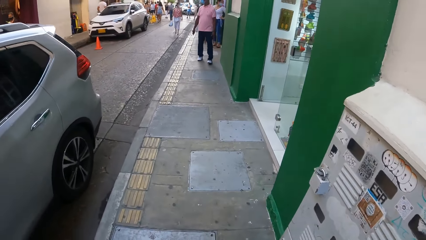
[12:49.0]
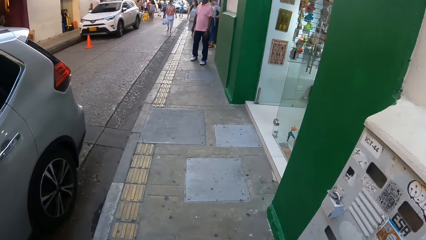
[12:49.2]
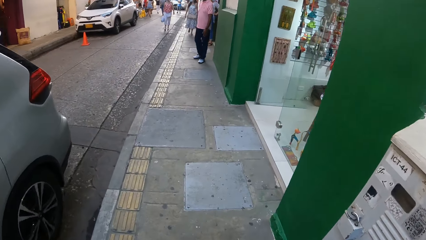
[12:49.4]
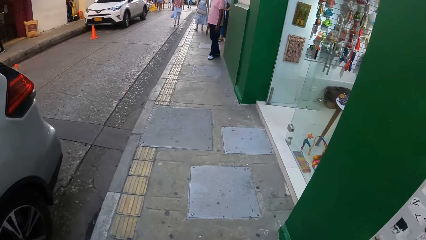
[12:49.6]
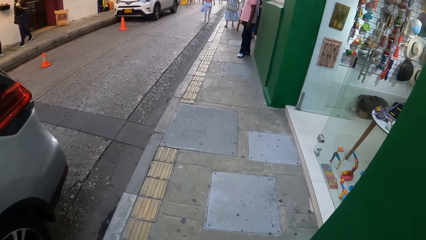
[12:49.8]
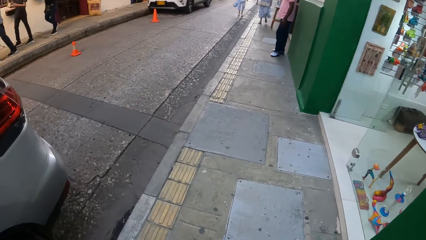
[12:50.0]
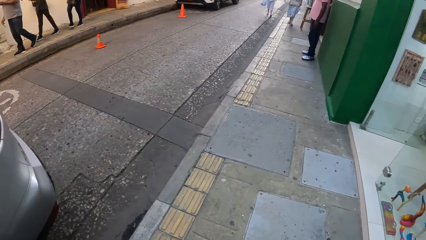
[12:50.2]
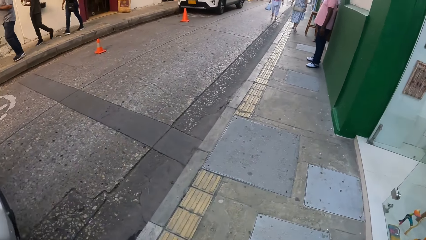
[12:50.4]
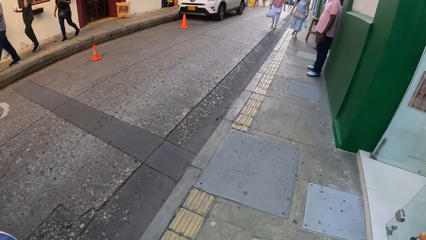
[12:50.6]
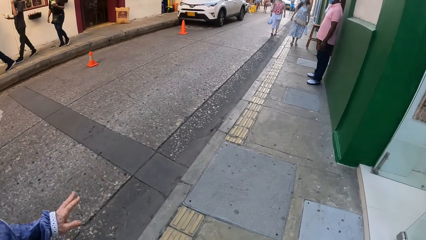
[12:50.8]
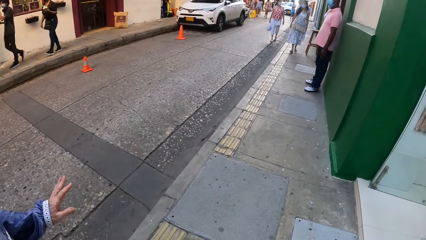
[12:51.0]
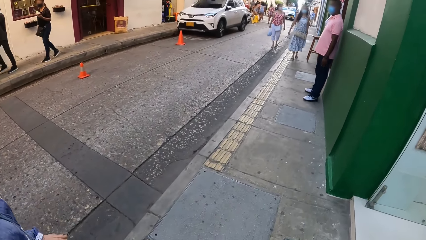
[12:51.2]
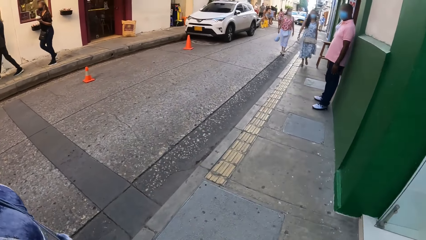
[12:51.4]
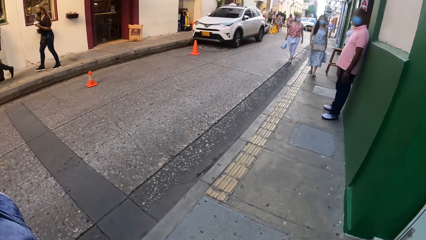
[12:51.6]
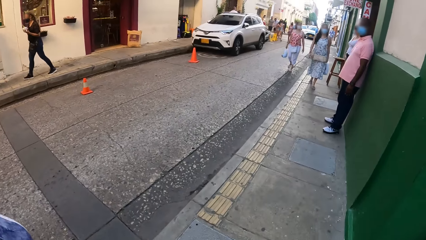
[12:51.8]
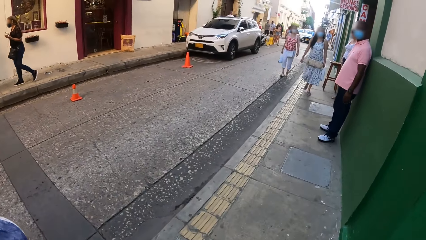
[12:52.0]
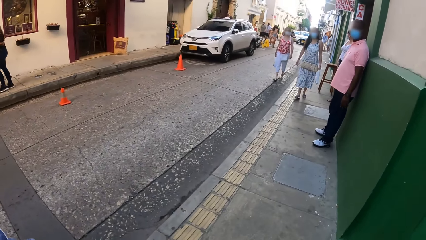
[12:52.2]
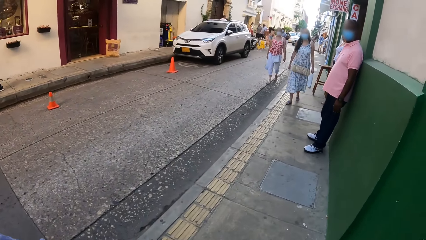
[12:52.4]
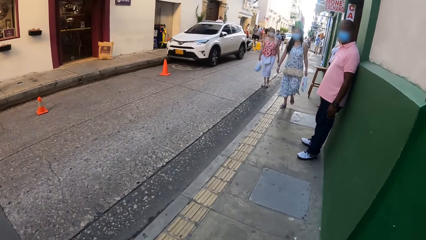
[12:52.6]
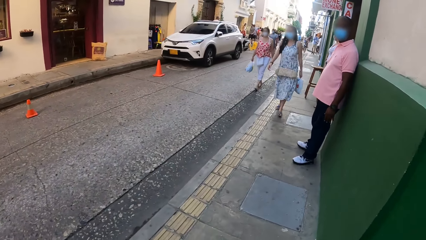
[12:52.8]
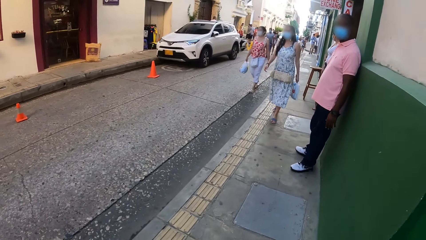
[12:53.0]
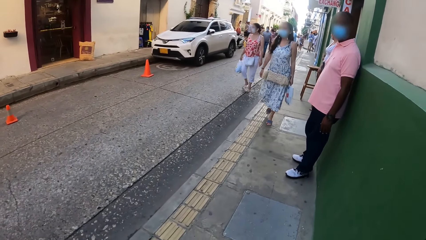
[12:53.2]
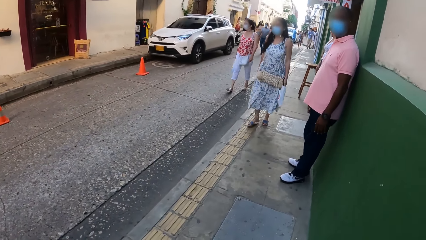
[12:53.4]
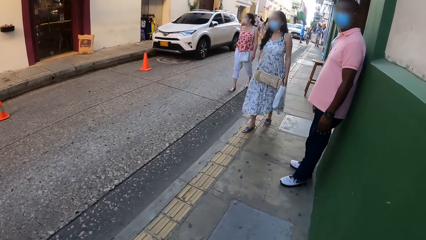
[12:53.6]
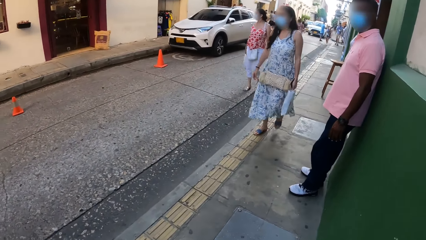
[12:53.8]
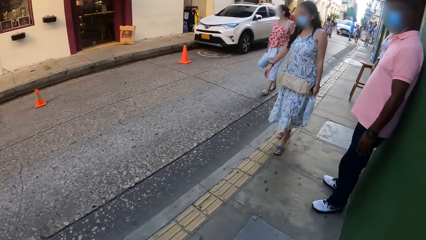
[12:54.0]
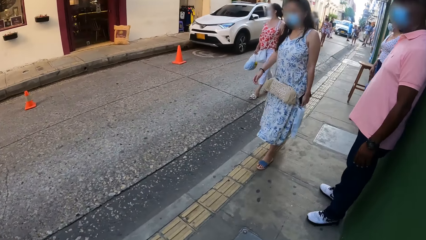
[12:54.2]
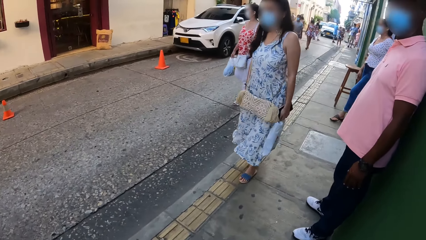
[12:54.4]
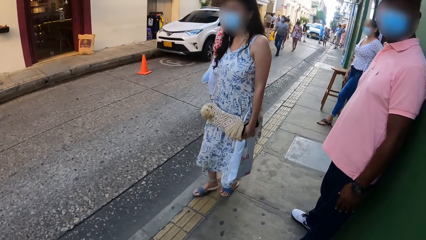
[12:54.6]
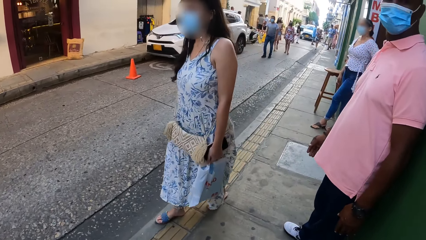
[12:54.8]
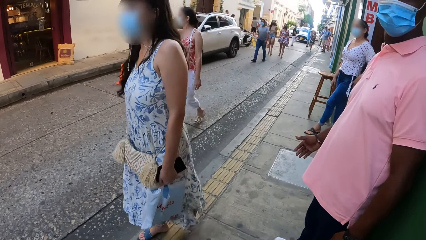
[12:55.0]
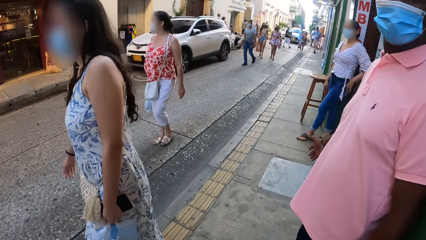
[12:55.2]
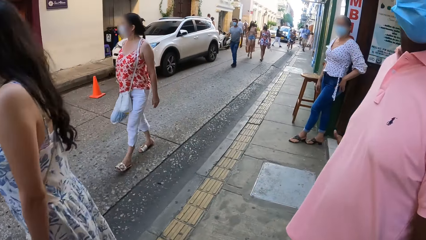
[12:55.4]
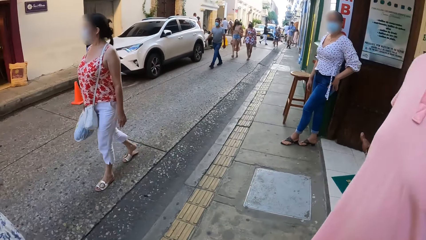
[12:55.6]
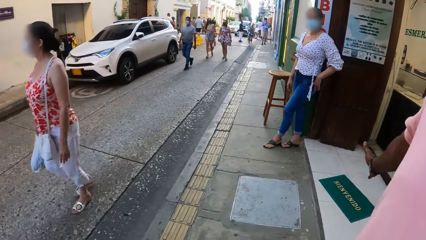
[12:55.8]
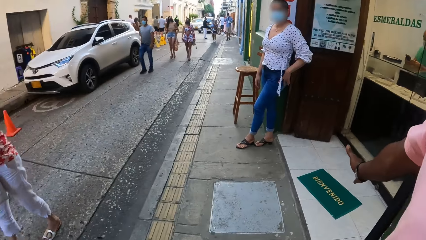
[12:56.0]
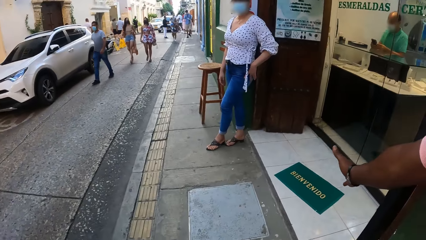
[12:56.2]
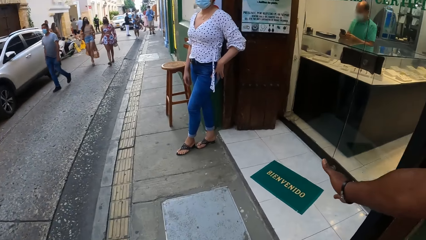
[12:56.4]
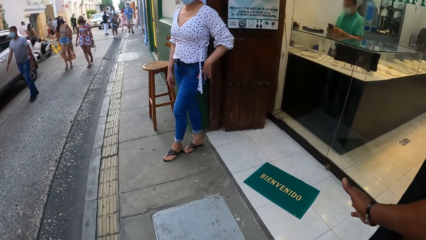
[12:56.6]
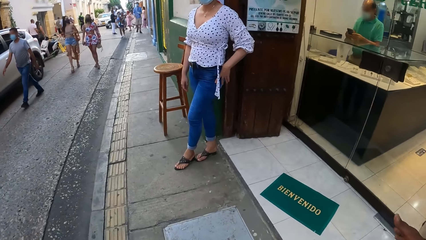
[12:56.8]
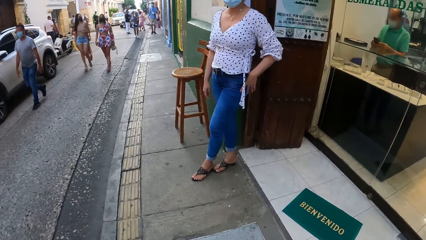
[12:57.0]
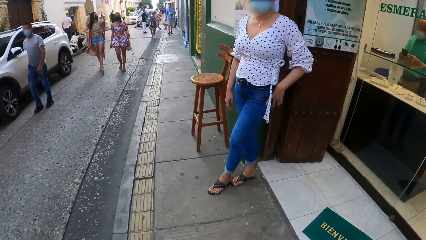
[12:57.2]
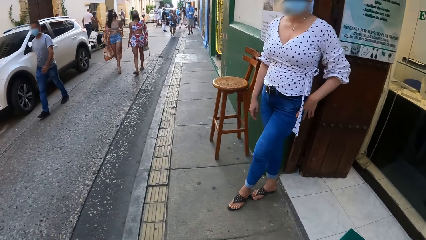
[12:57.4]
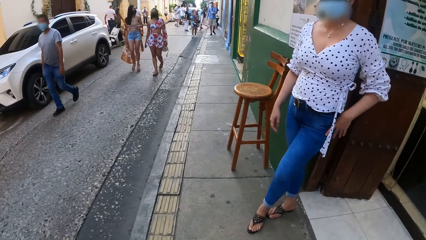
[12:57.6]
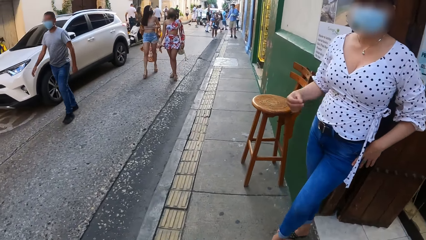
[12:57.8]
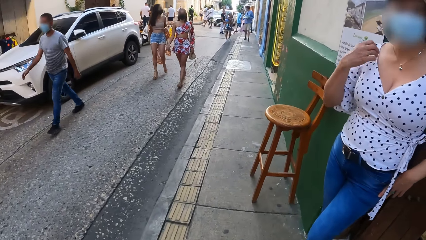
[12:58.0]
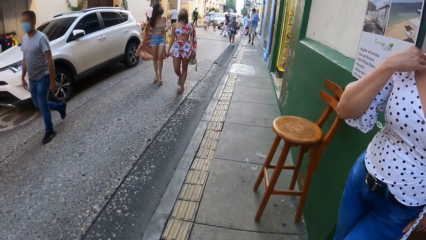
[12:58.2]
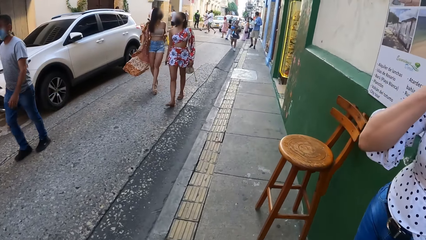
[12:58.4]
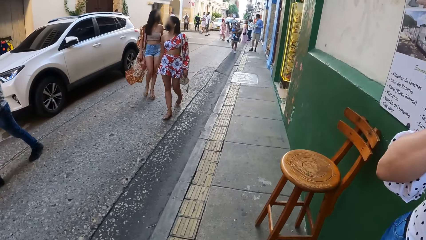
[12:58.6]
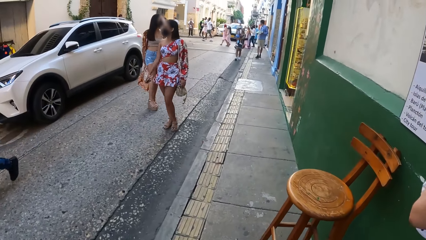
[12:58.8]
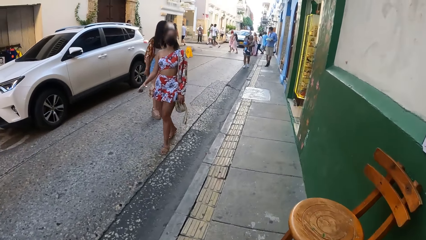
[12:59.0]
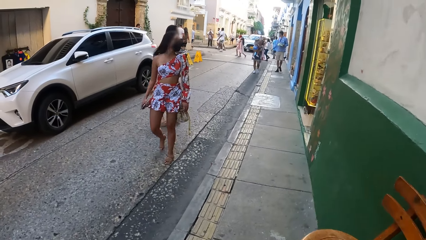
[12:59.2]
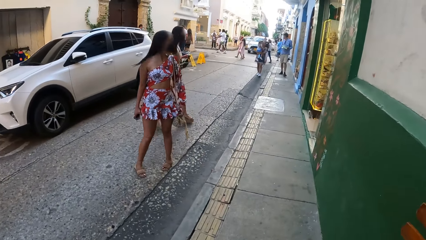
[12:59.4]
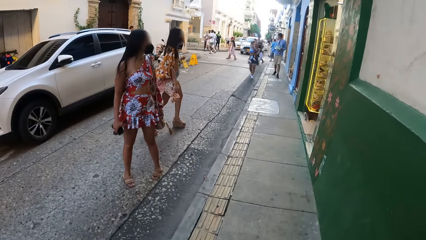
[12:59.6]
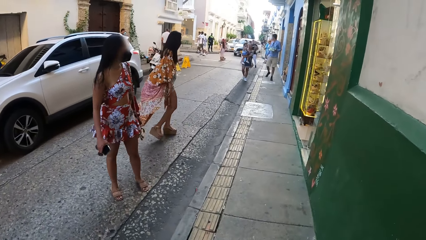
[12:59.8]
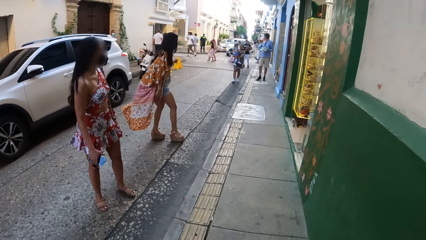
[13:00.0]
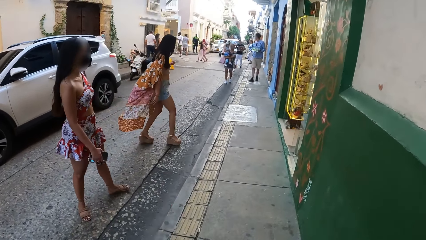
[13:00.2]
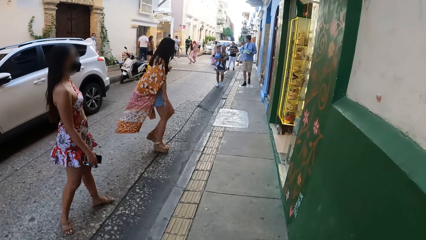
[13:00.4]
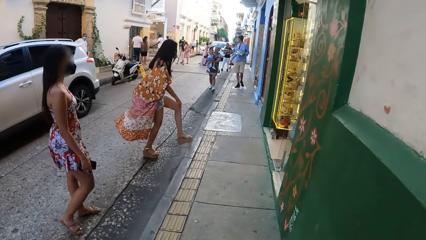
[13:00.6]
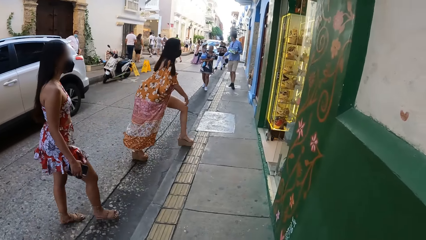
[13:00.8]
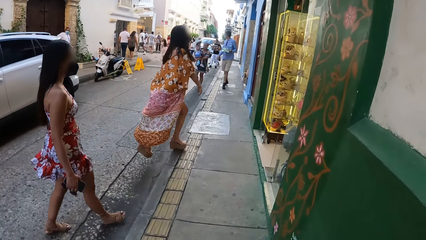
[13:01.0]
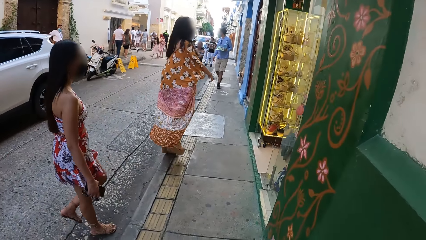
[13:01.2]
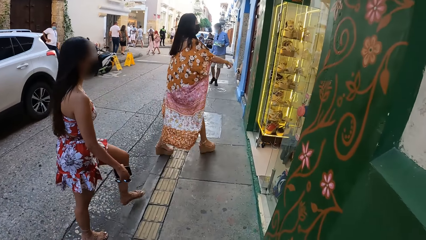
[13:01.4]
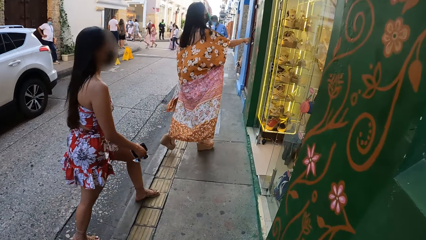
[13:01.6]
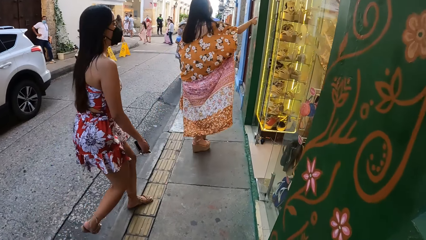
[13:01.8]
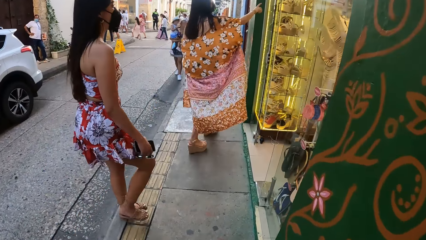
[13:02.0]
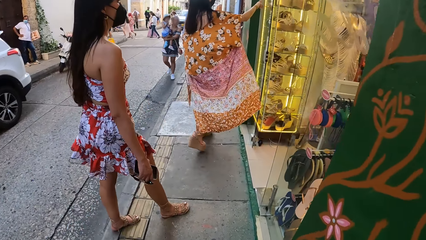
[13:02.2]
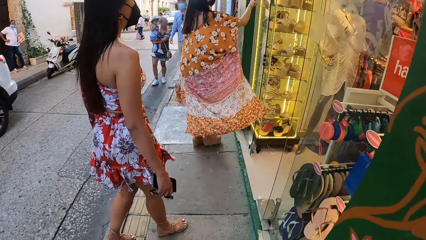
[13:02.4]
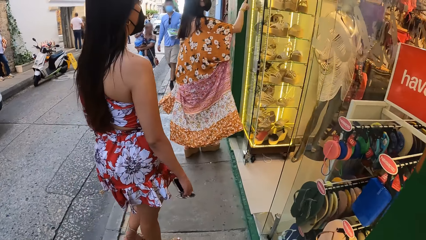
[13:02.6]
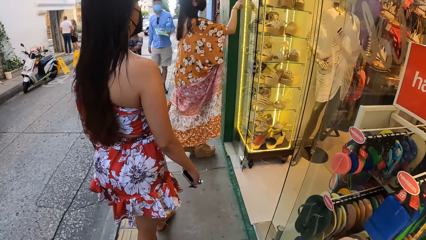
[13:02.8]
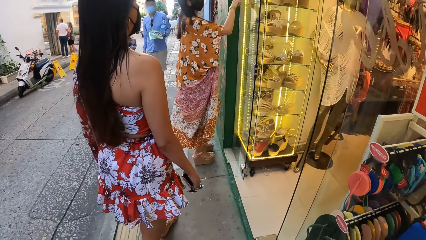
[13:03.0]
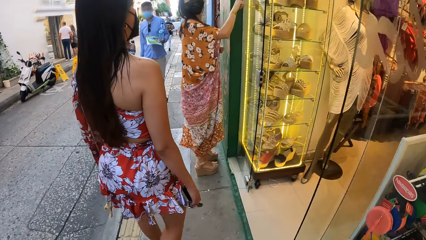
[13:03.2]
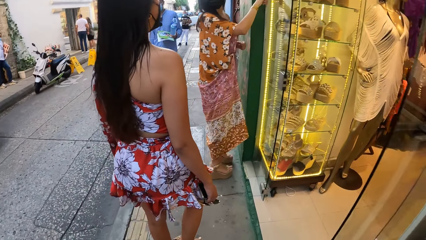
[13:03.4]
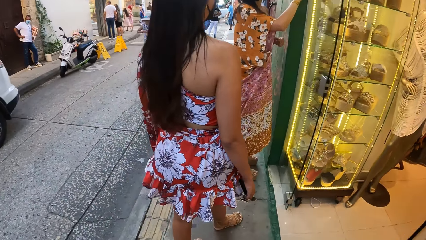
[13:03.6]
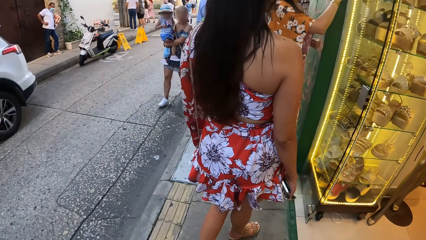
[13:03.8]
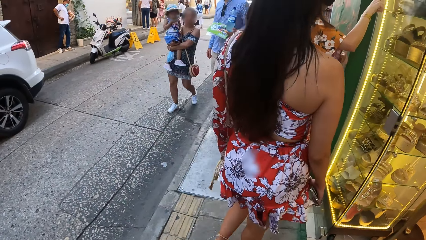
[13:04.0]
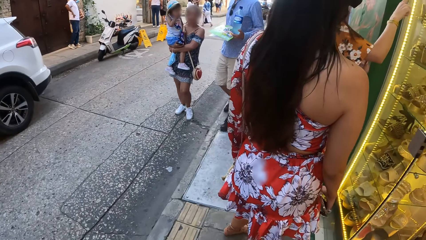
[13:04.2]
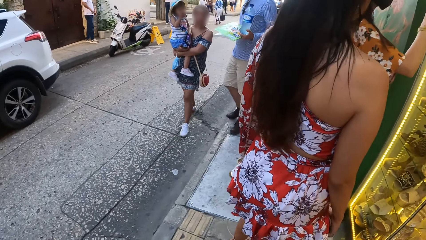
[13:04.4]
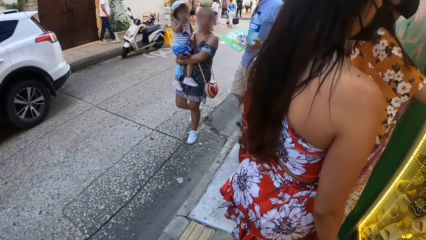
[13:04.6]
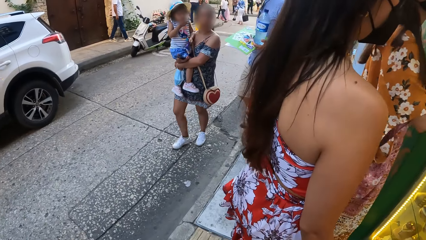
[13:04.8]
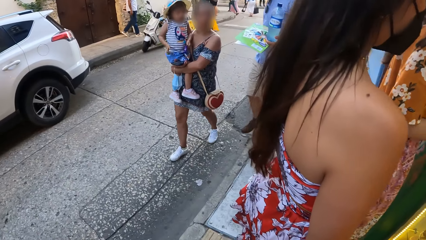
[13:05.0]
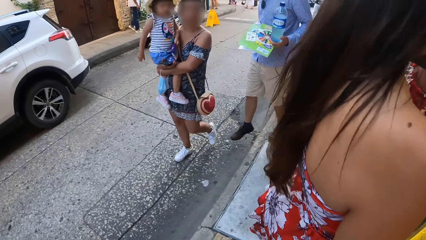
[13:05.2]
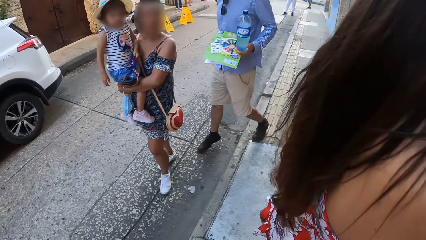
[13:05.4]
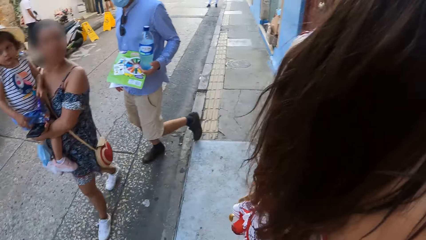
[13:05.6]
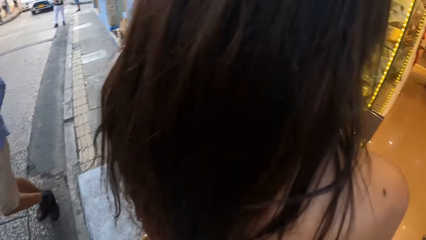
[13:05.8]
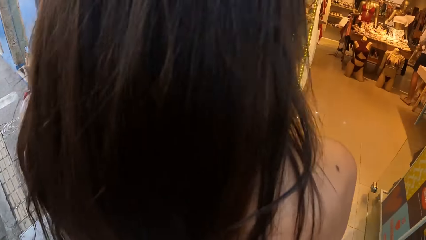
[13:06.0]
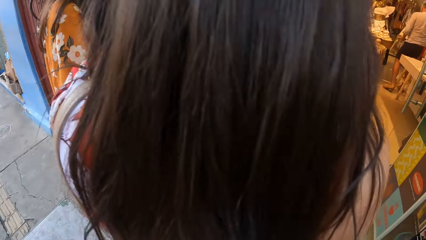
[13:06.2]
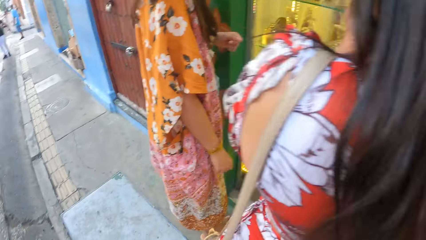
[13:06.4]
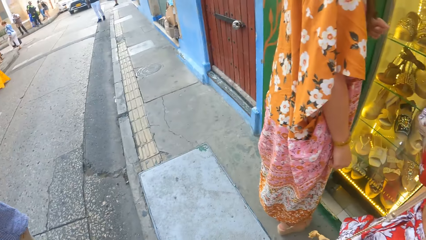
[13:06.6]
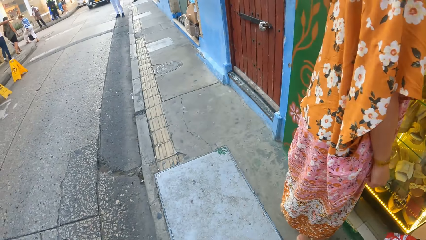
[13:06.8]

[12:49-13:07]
A woman gestures with her hand. A man points into a shop. The camera wearer looks at two women. One of the two women walks towards a shop stand and points at shoes on the stand.
